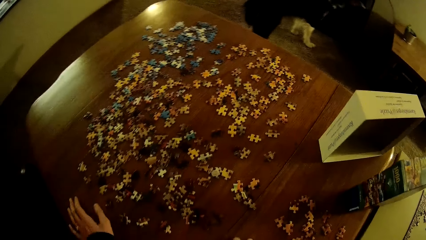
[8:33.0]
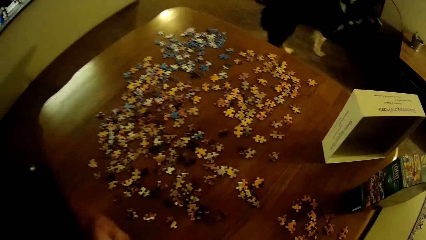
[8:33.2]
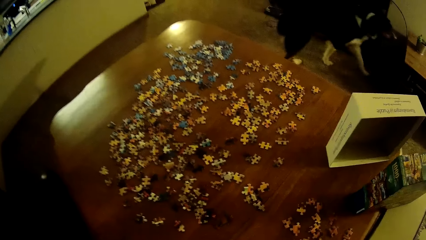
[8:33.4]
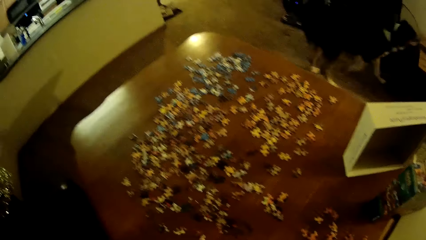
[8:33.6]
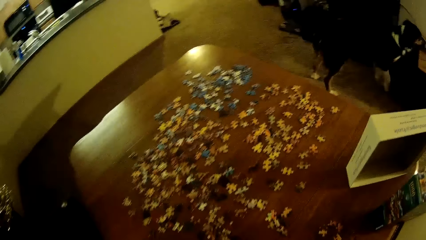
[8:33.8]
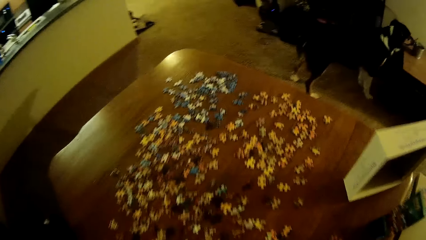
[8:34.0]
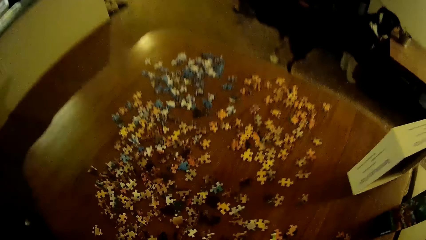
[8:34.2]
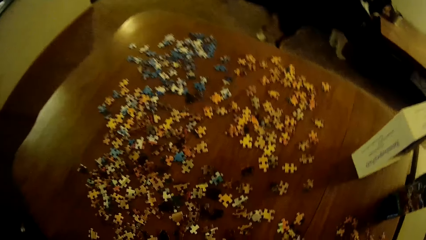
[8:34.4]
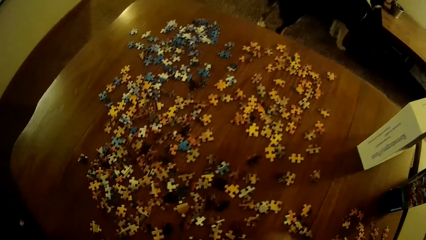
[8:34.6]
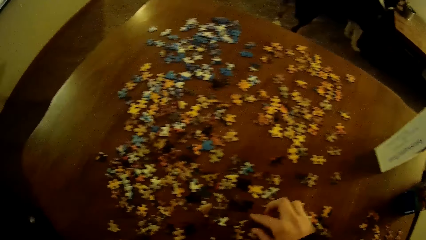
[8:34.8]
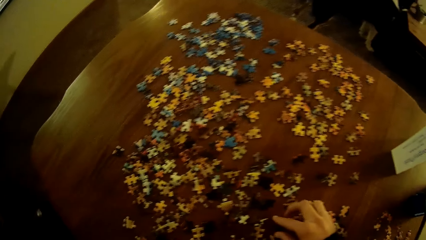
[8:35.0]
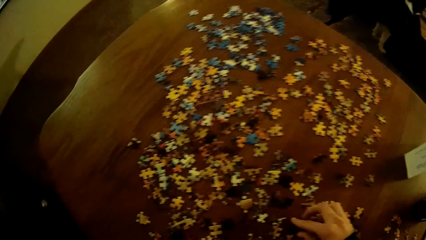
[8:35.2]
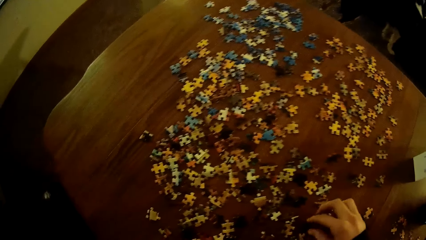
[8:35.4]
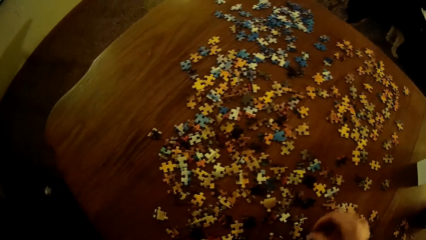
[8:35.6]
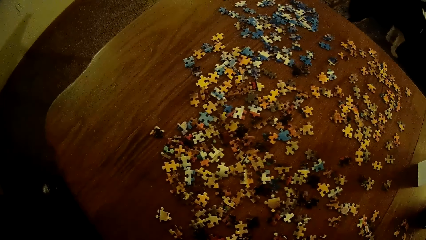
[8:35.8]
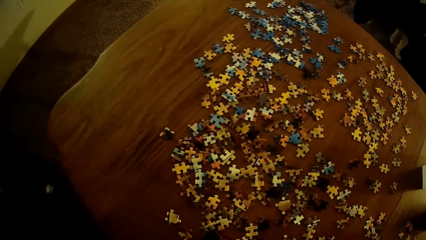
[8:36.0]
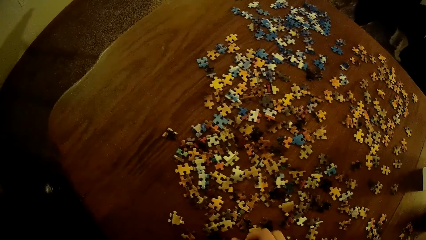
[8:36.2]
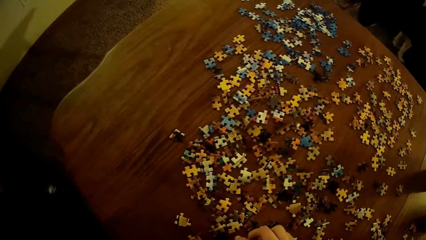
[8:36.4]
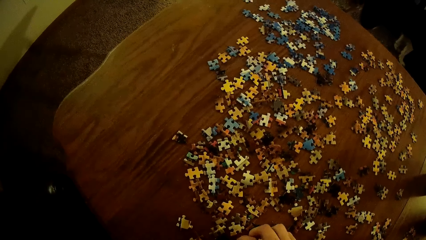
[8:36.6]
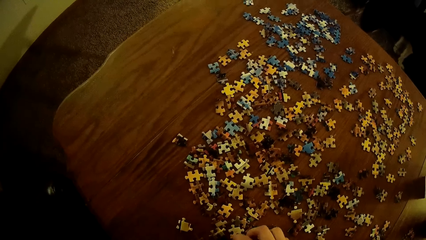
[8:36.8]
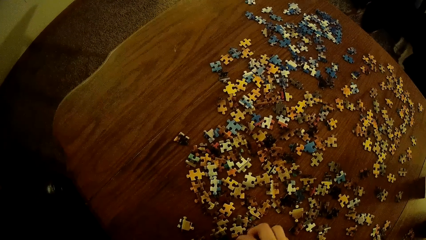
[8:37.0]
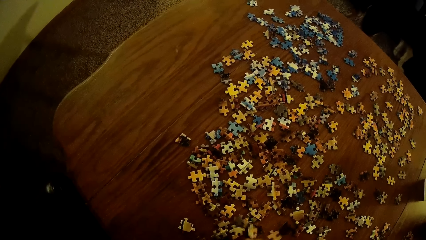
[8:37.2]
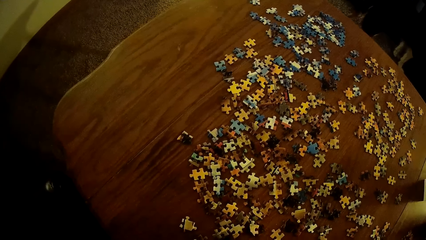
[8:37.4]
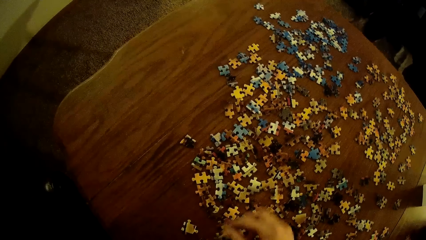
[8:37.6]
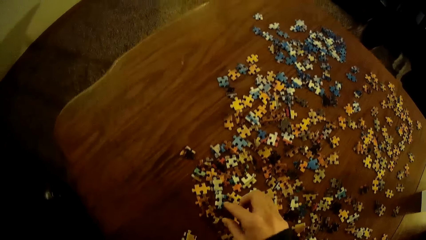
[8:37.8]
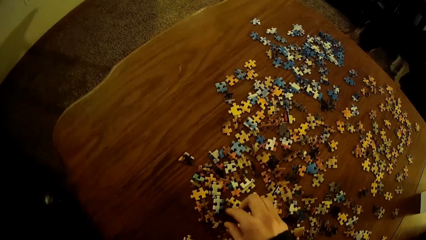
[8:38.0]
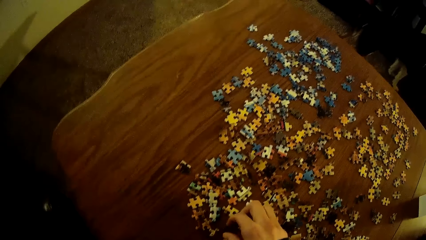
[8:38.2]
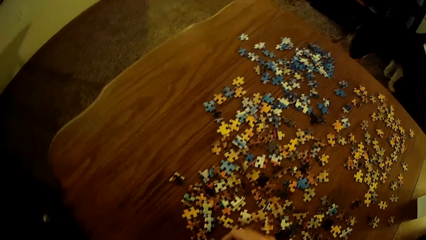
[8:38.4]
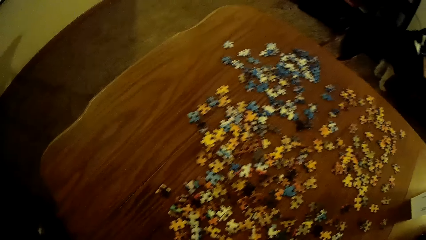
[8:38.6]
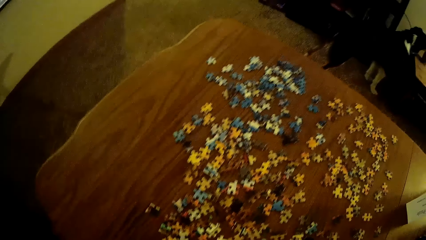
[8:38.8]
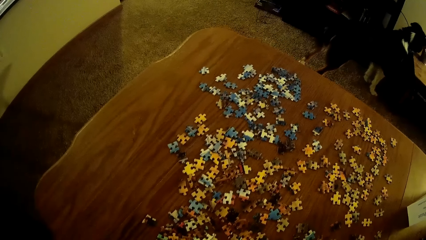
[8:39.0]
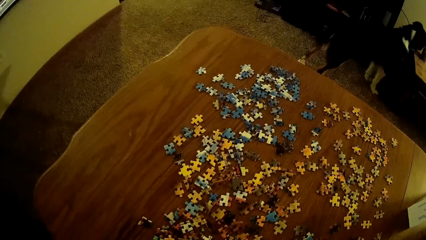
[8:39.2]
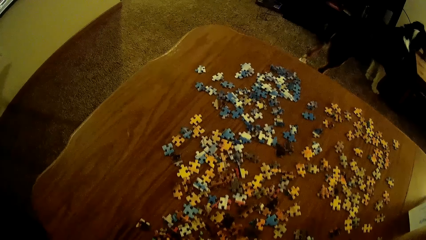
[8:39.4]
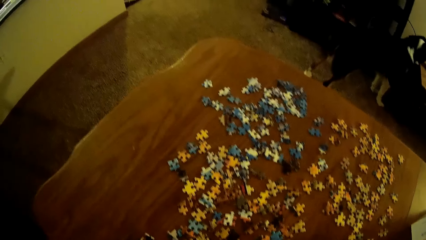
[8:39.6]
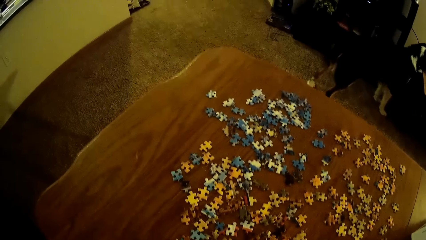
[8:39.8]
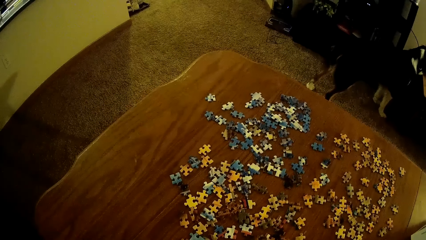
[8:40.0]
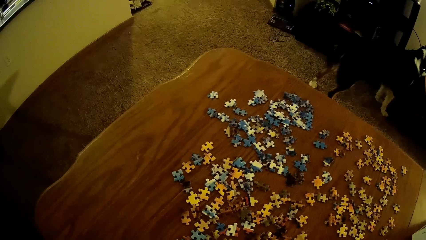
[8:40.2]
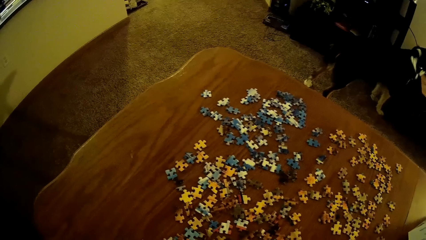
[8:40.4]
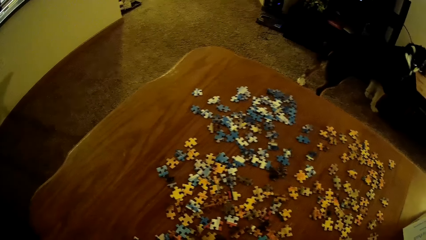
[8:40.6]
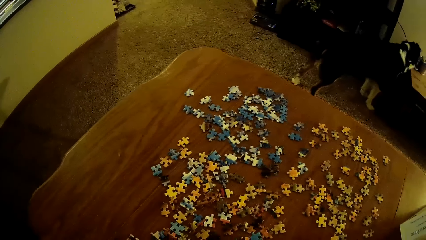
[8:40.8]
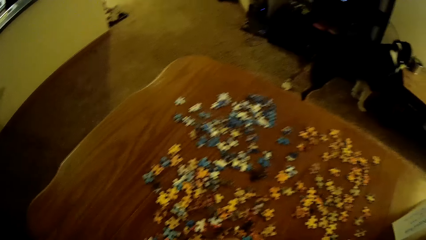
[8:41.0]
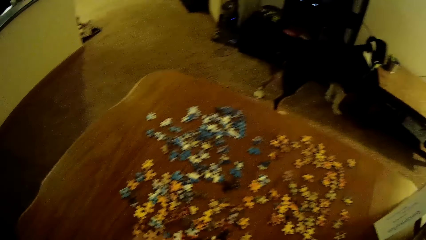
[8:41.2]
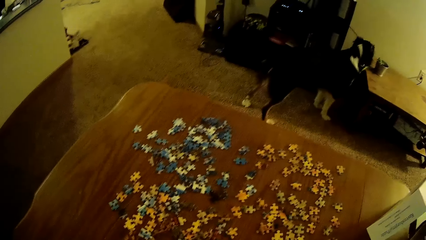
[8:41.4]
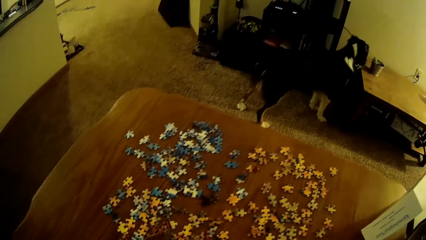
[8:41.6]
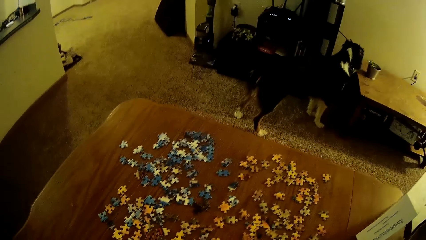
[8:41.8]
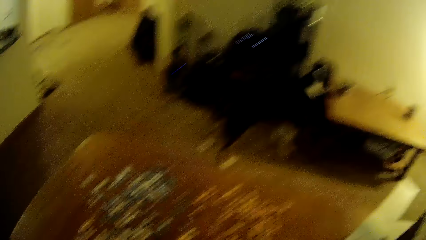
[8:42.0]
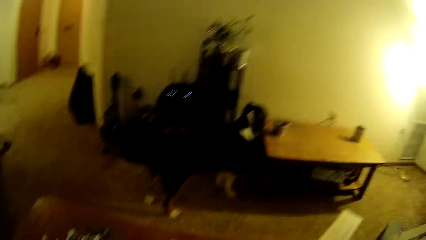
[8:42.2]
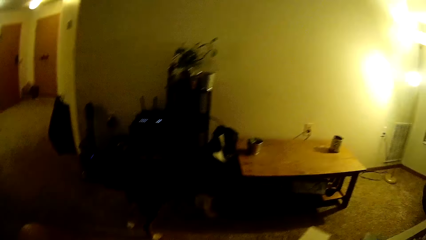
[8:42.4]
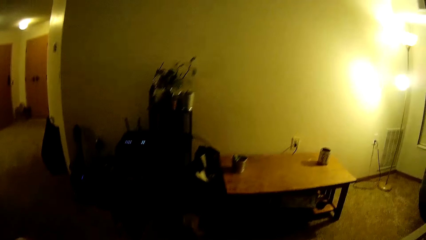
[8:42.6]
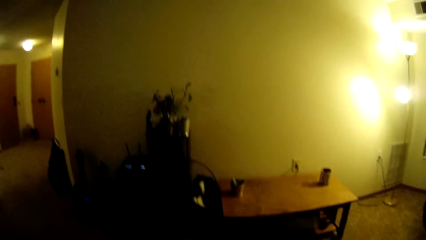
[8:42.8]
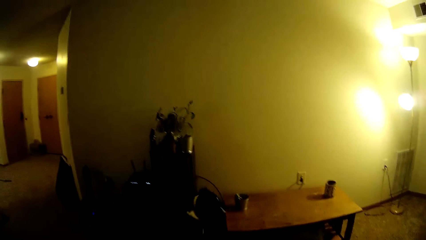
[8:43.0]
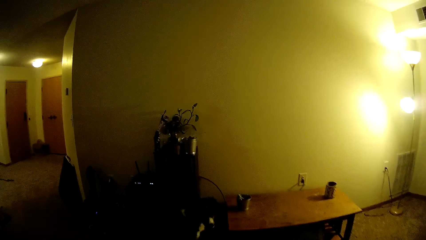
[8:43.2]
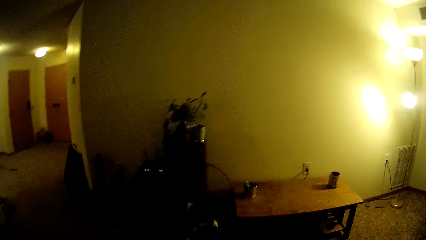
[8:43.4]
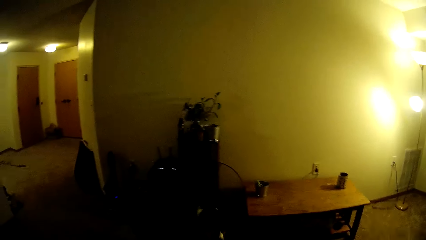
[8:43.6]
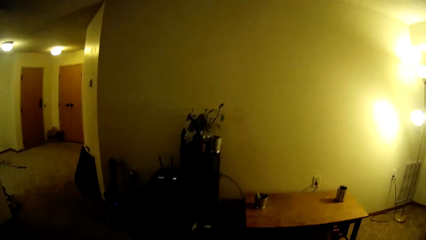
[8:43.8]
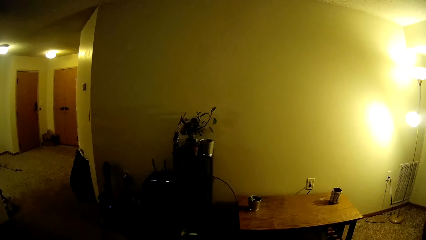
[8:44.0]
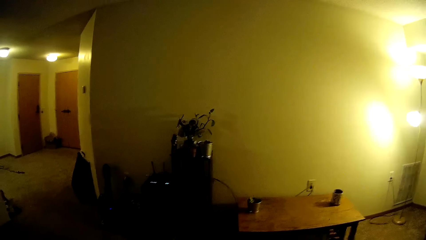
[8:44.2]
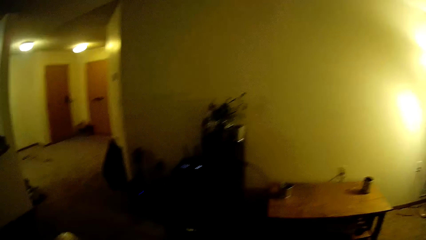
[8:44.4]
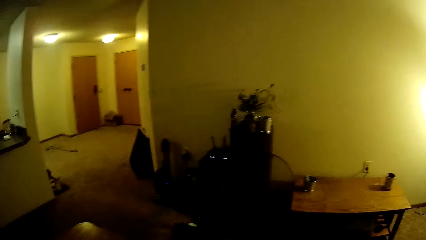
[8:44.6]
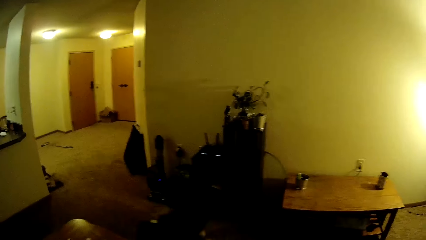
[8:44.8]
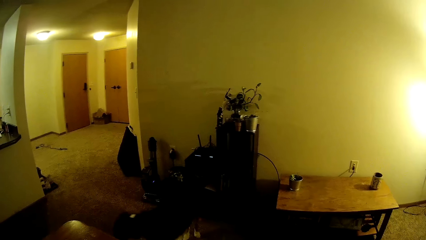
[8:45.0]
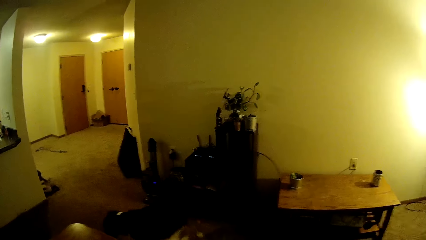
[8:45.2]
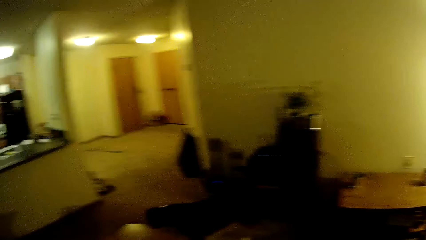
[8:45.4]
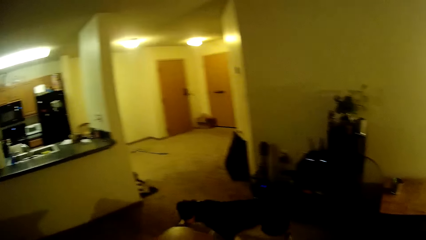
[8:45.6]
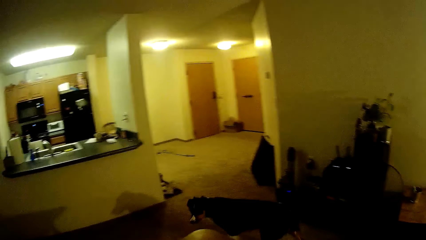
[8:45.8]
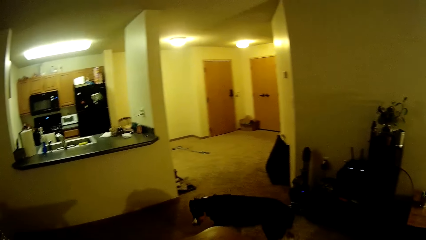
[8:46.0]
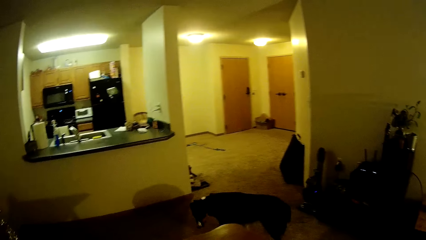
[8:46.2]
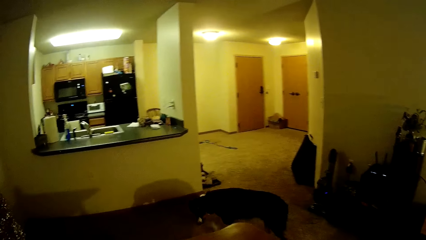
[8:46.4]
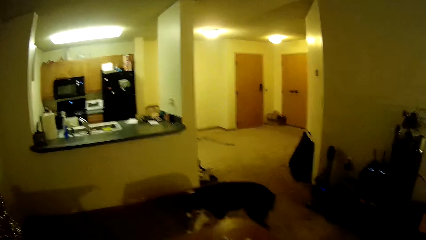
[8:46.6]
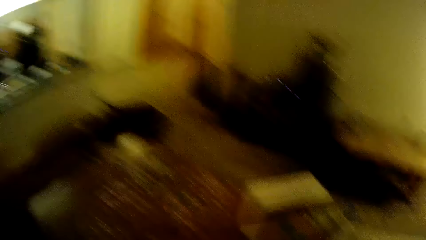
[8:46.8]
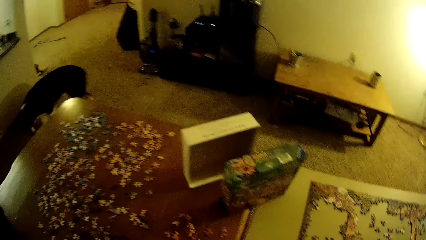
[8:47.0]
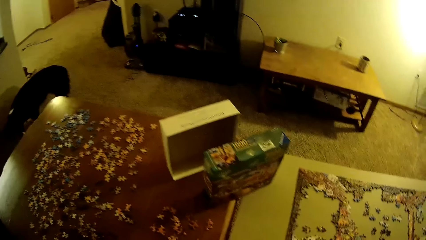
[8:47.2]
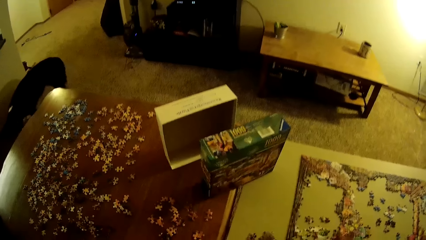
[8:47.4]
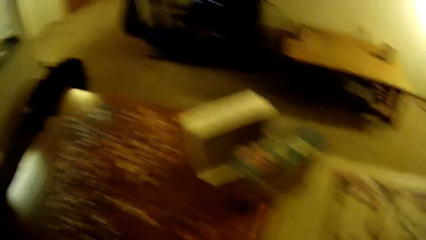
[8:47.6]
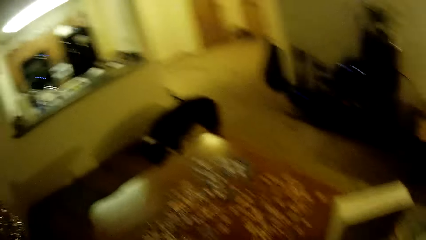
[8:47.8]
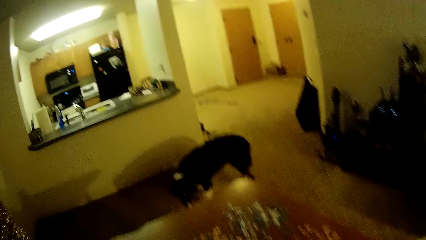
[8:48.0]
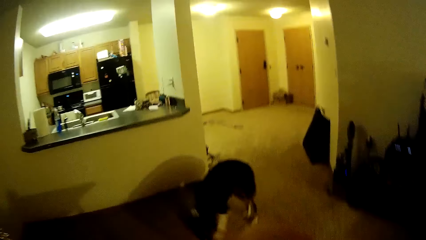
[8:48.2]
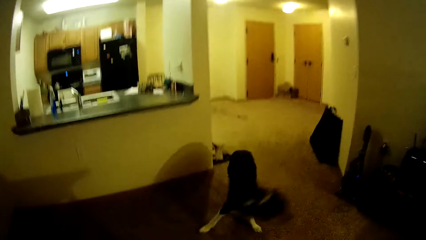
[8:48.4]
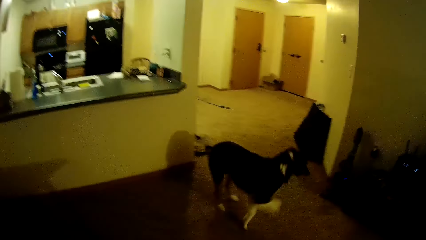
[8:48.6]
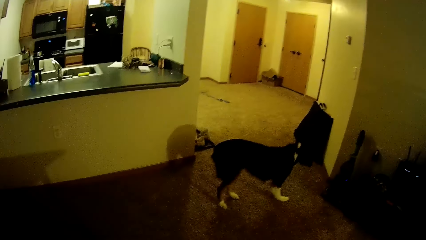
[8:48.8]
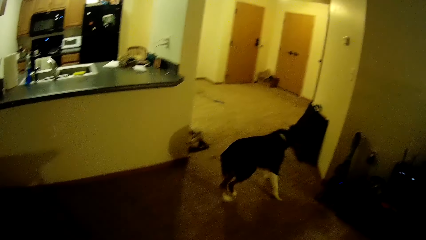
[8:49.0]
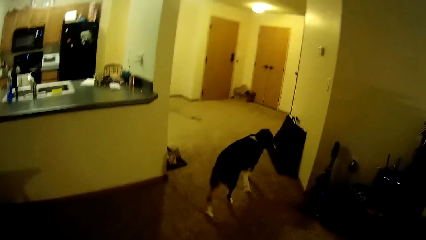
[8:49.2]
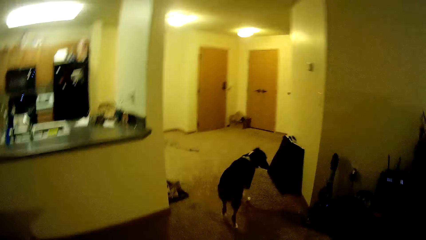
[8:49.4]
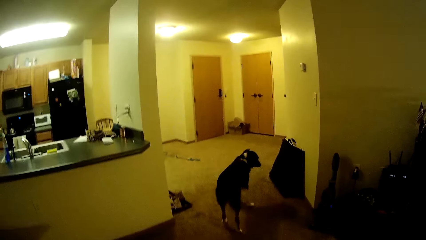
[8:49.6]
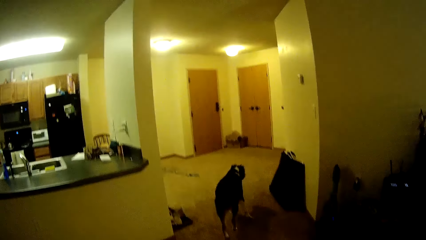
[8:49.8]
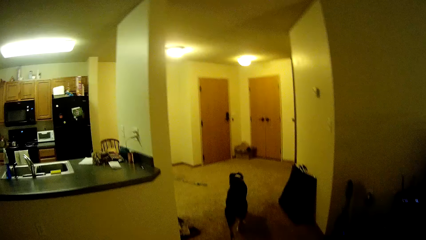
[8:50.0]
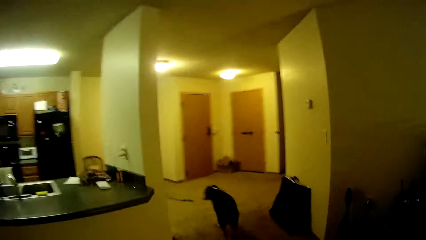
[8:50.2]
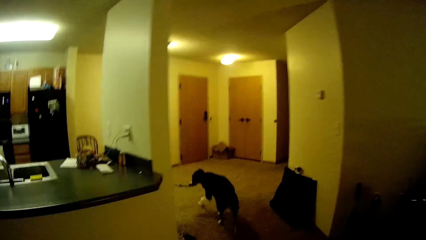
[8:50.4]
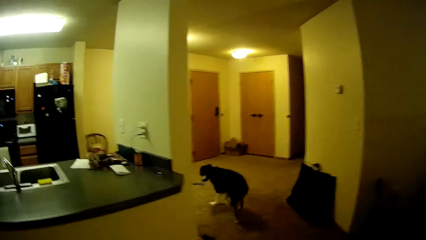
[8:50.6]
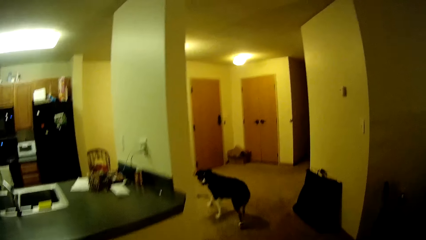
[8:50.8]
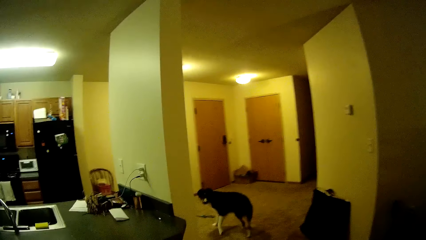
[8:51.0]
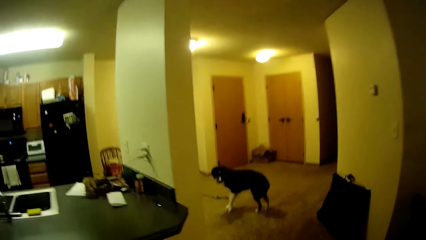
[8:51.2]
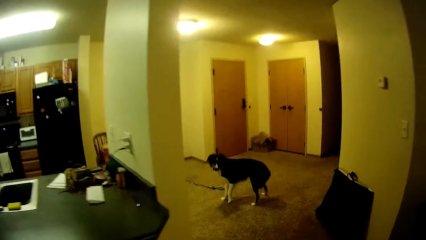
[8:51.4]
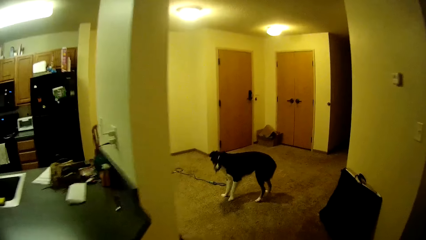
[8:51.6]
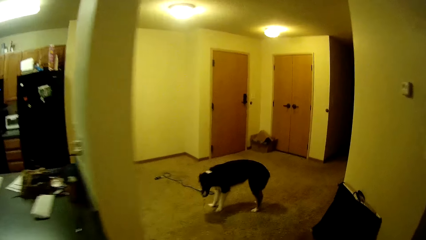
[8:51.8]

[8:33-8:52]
The camera wearer solves the puzzle. They take puzzle pieces. They look around the room. They walk around the room.
